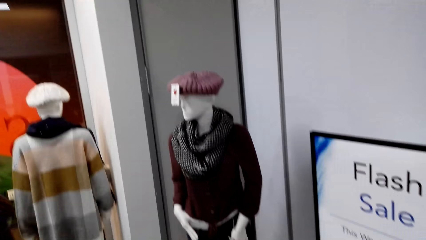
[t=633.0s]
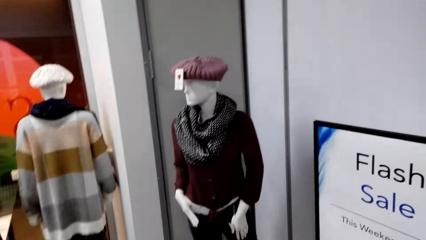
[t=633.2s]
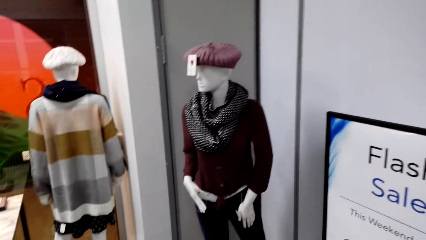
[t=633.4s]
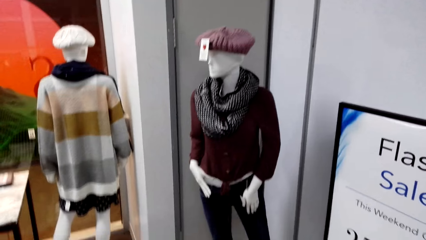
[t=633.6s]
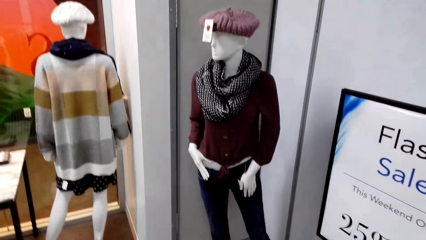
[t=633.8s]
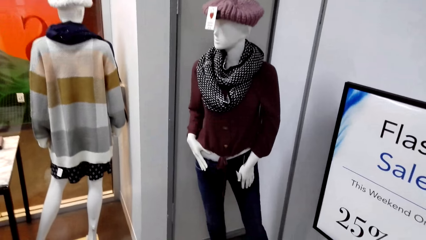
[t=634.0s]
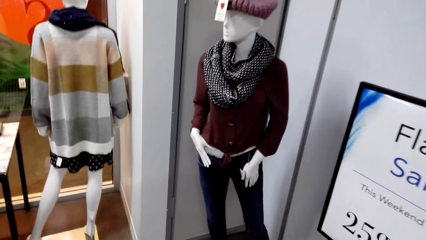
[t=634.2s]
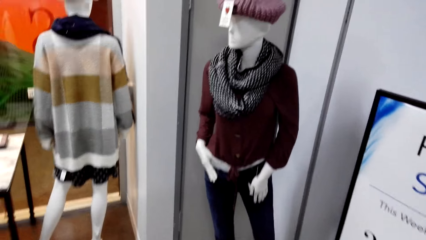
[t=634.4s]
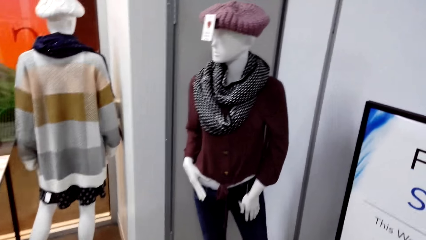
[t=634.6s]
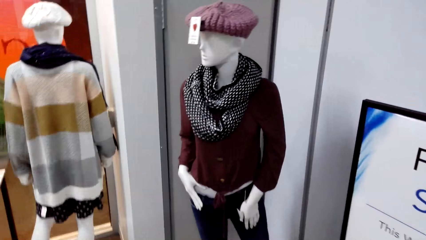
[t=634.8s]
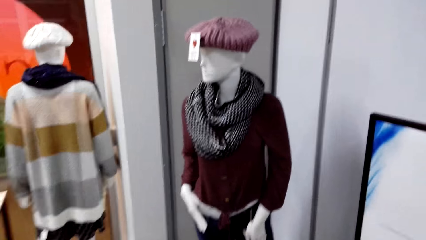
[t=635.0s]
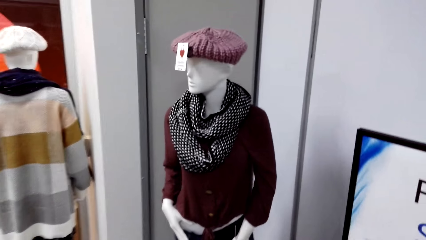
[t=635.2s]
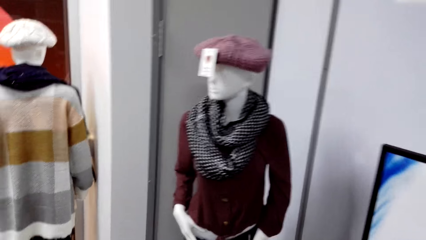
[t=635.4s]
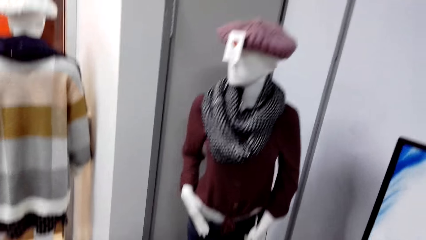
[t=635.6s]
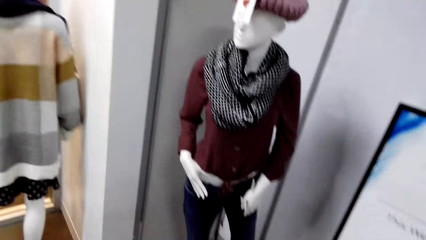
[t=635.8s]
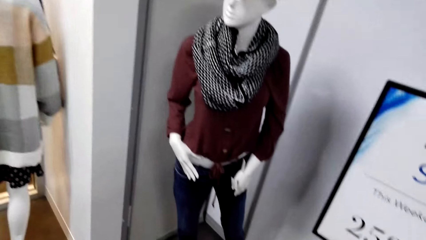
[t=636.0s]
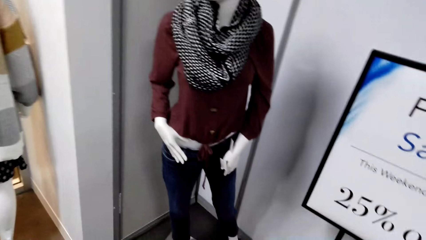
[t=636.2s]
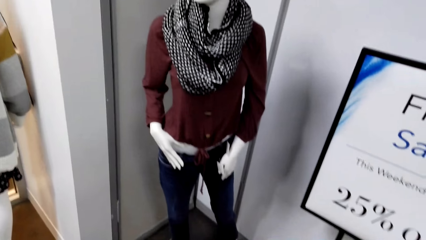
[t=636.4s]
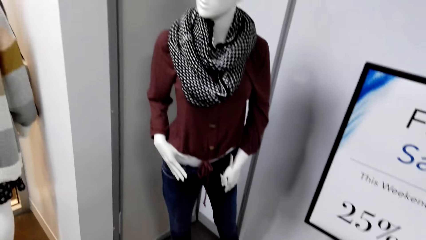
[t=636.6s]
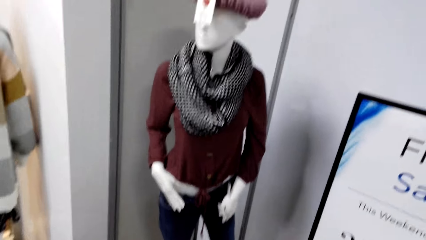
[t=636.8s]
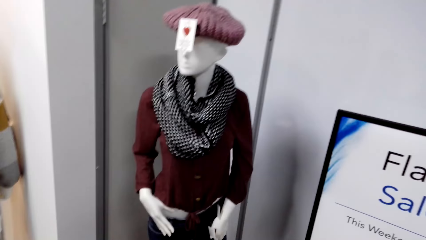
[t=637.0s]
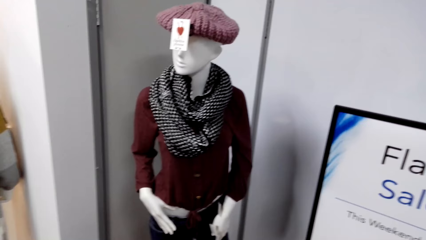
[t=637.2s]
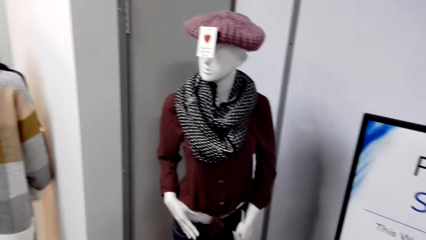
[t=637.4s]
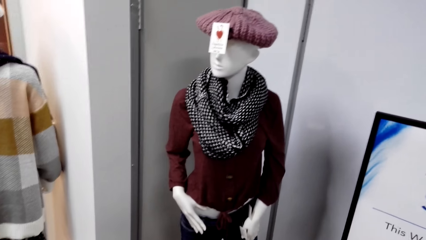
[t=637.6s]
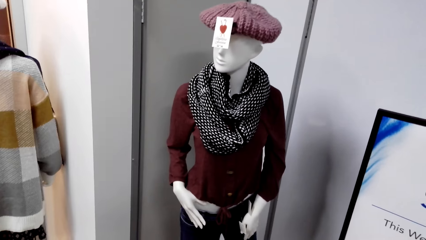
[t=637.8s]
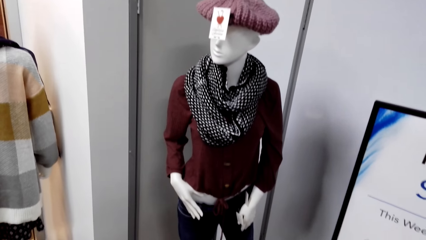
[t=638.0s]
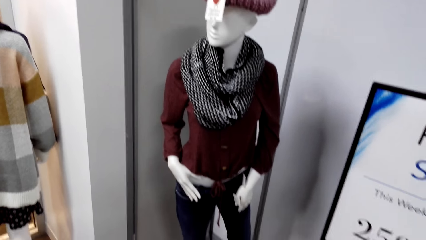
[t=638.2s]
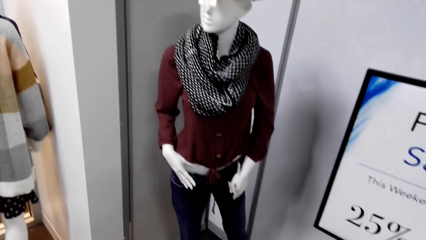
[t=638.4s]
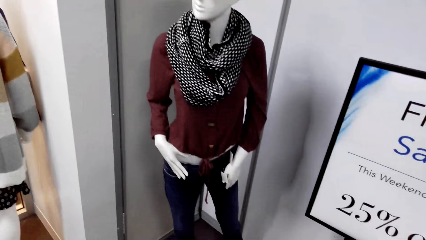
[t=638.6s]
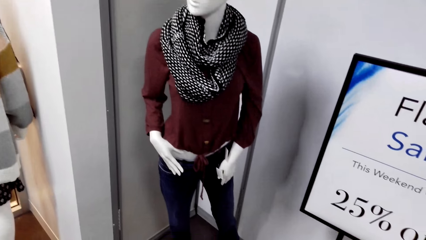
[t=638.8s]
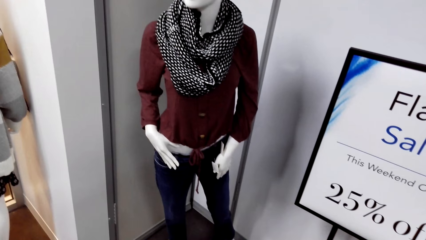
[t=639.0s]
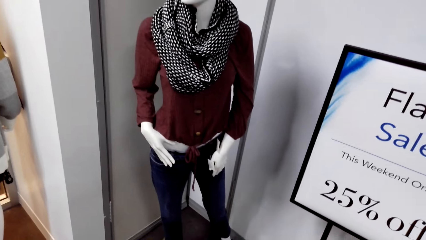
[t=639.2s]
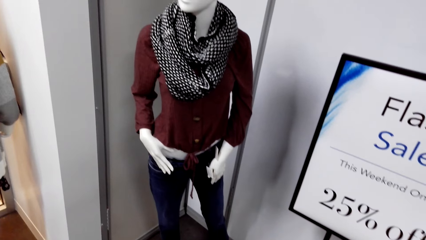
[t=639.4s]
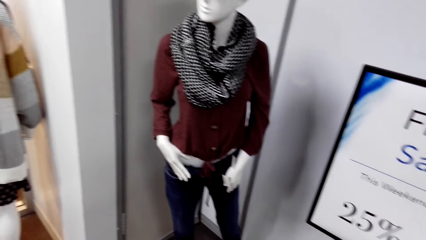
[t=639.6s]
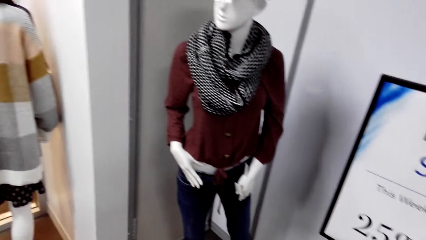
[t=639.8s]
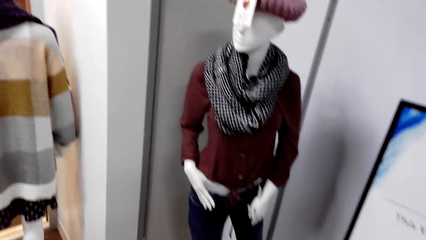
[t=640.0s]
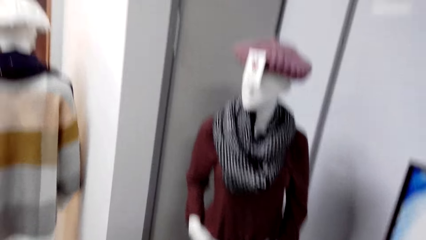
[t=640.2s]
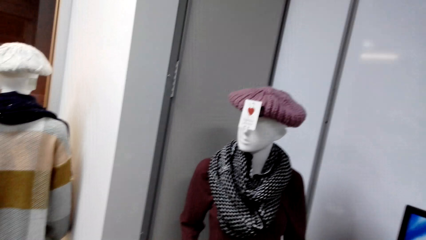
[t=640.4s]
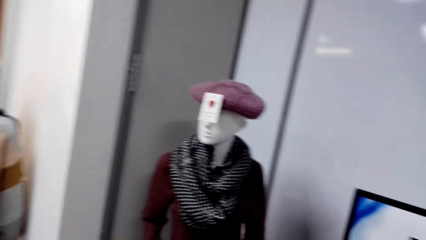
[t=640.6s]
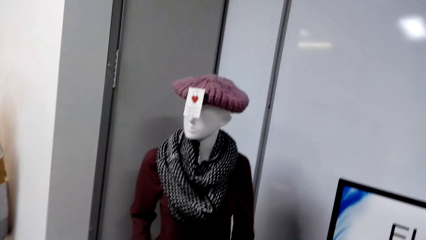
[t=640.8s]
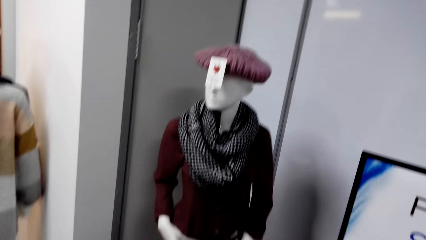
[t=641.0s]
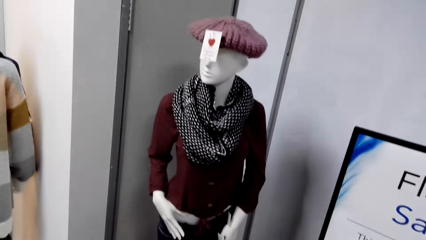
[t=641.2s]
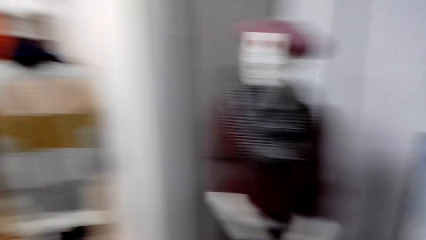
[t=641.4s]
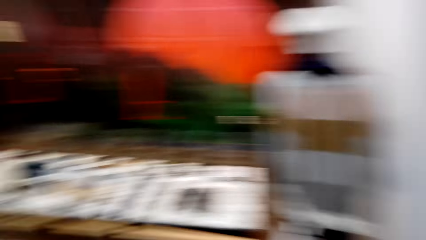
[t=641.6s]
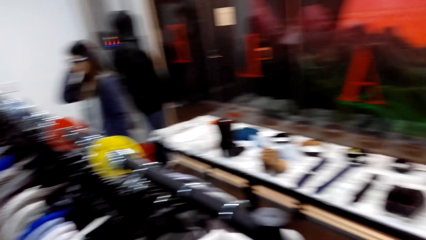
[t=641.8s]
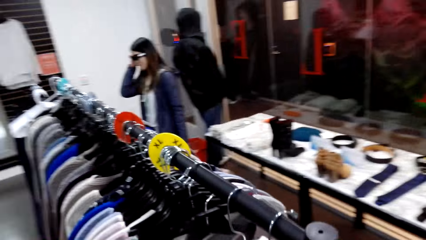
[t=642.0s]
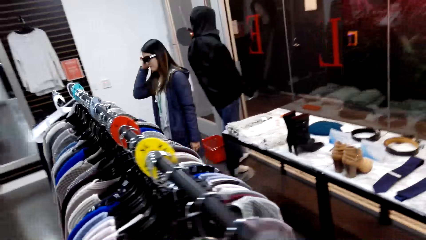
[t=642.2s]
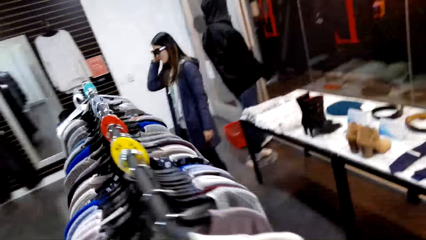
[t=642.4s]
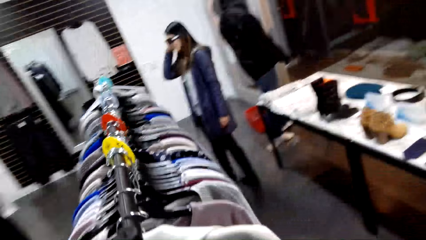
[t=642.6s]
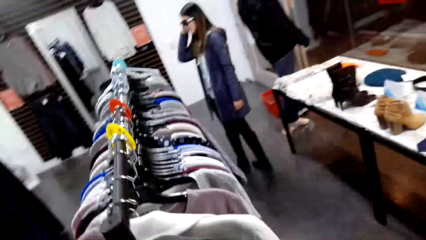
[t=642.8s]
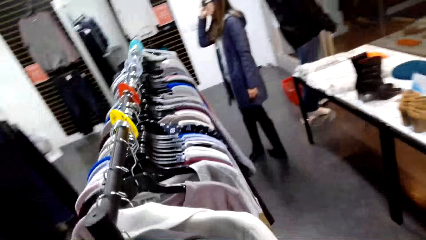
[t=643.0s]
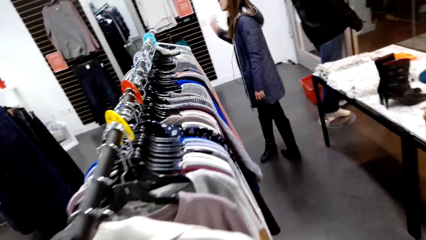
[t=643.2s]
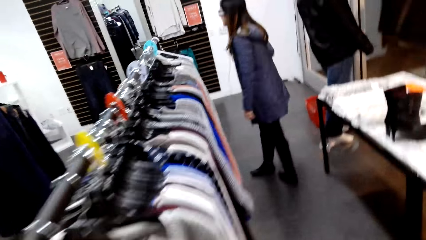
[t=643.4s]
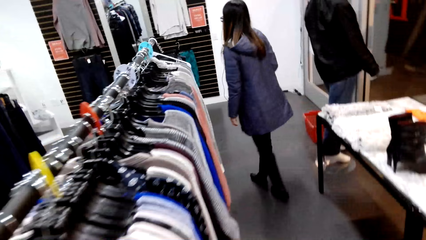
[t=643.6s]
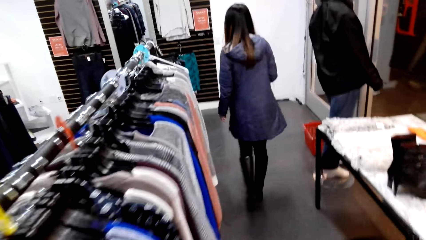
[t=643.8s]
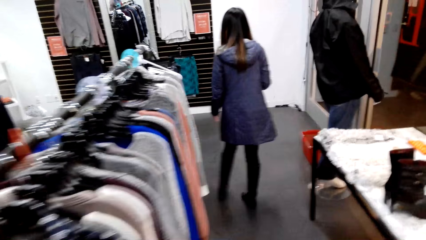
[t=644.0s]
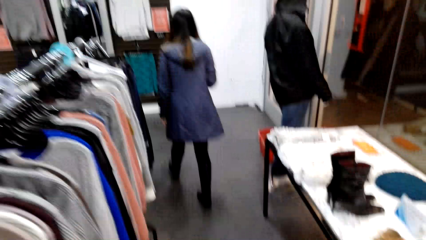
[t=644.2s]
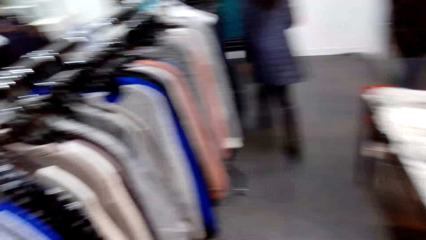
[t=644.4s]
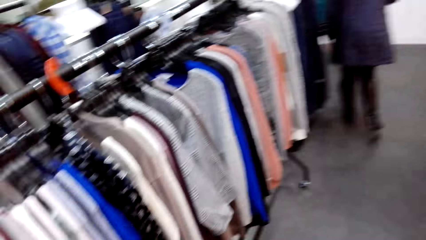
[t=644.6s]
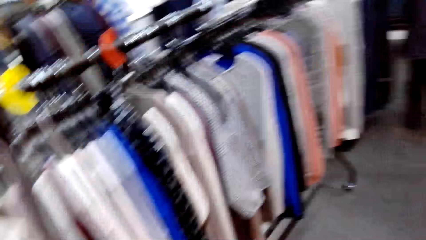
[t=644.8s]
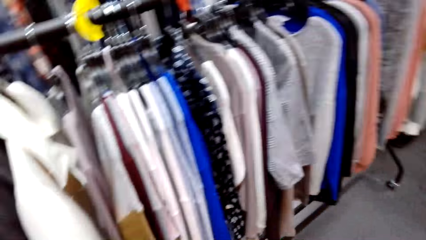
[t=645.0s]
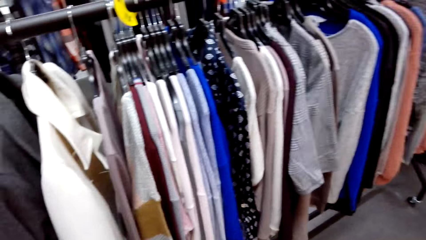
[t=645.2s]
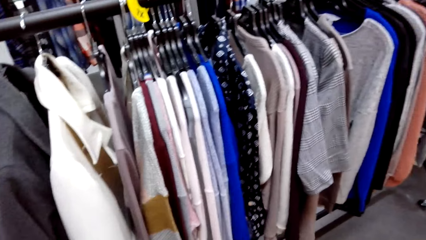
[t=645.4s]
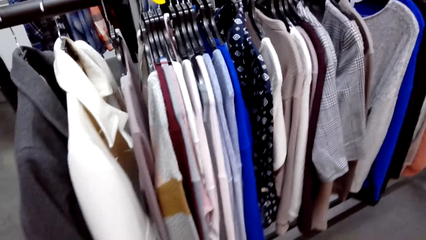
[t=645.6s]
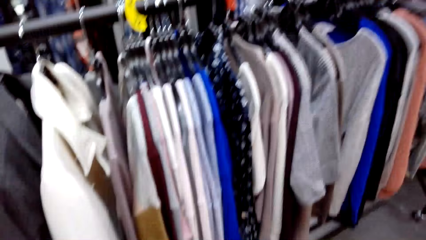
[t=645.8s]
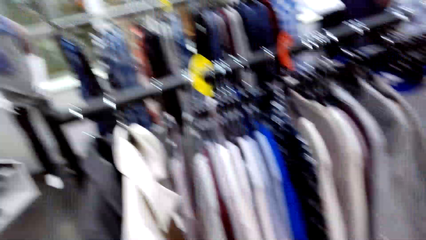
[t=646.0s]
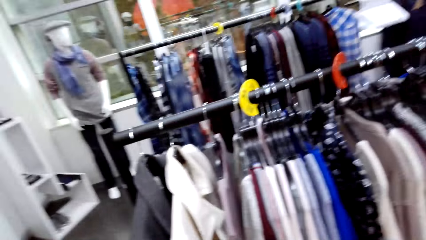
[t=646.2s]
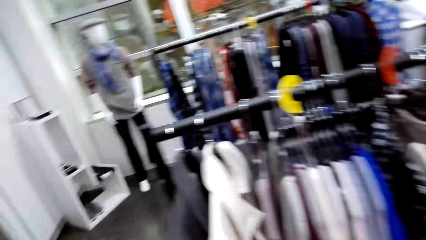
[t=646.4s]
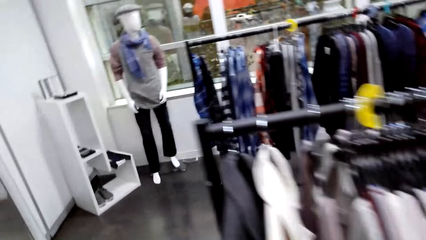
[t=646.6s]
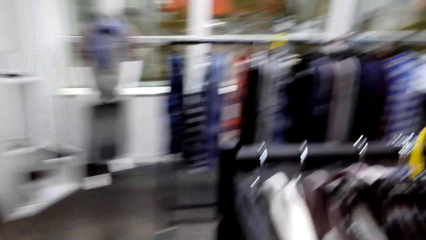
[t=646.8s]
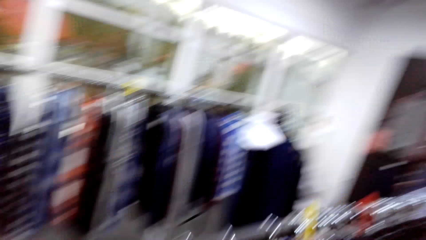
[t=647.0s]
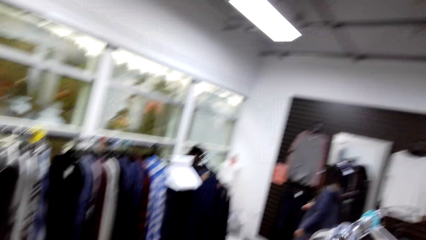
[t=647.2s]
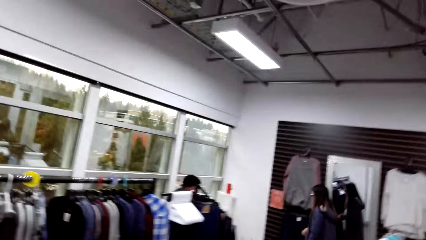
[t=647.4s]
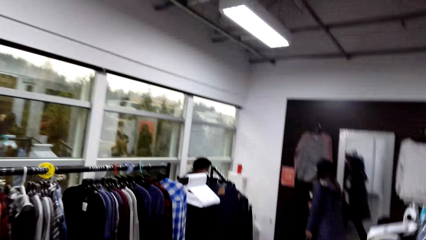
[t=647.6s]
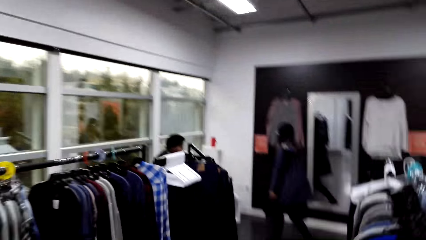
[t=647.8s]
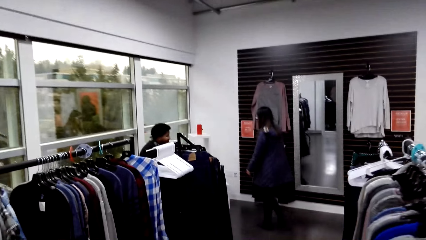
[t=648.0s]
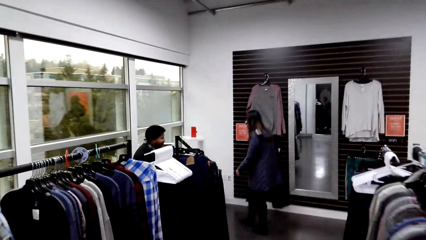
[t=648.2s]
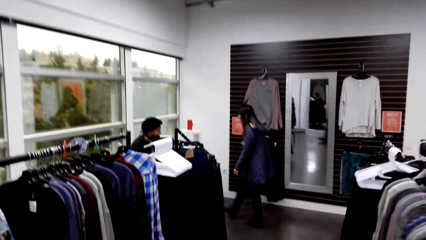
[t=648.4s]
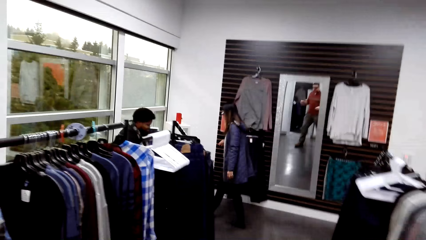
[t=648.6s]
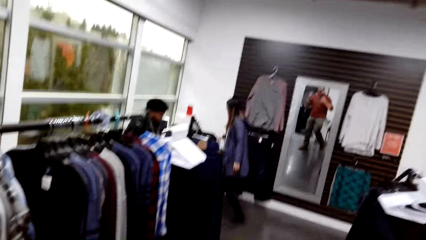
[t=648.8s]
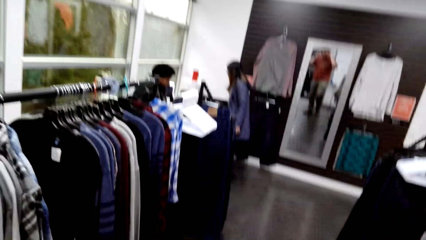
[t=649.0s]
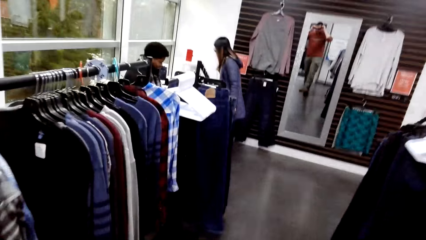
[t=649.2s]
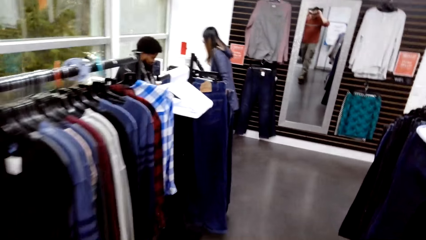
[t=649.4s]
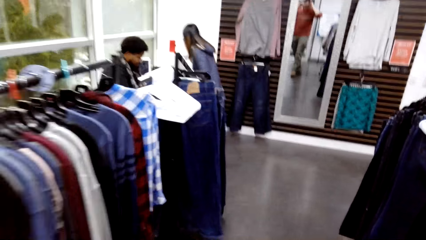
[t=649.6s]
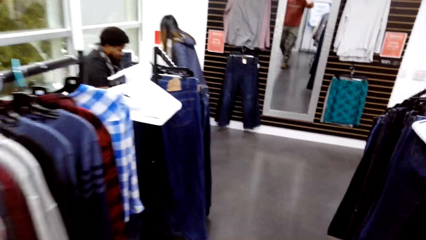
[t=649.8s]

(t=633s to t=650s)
The camera wearer walks around.
